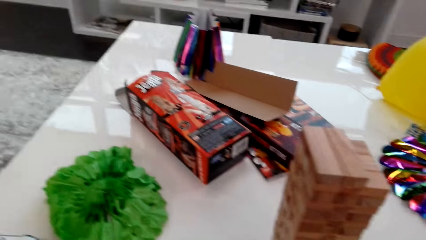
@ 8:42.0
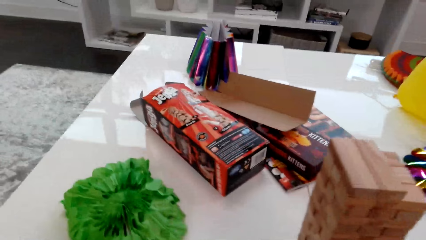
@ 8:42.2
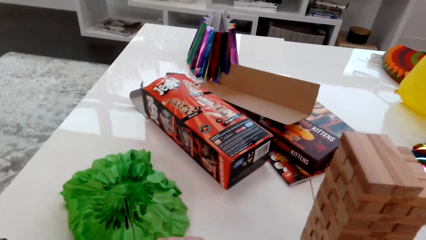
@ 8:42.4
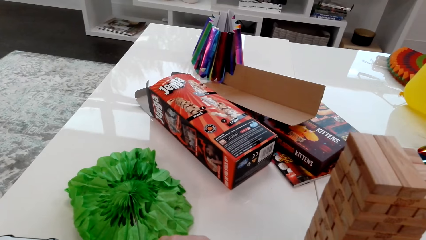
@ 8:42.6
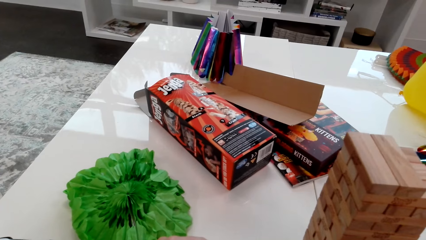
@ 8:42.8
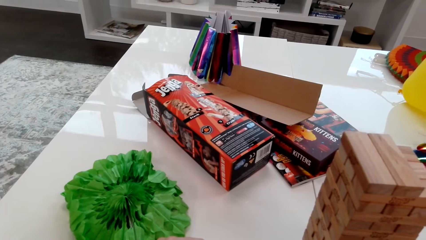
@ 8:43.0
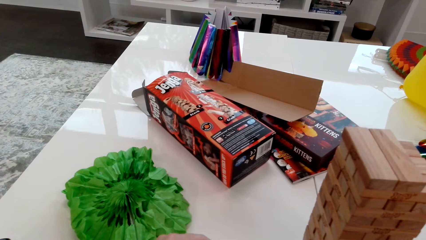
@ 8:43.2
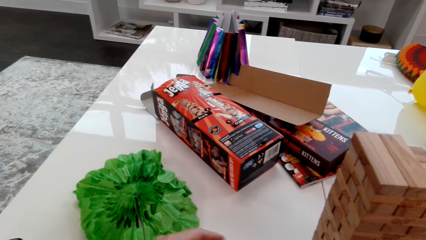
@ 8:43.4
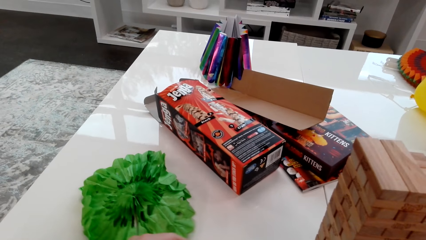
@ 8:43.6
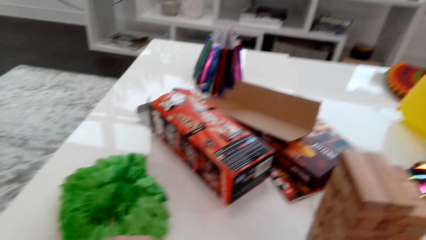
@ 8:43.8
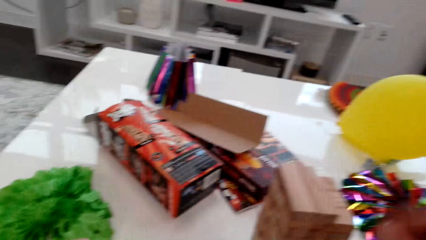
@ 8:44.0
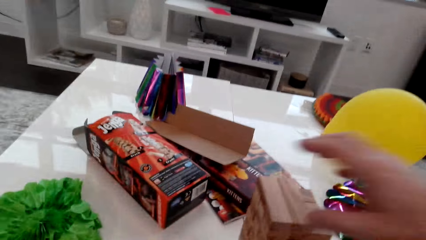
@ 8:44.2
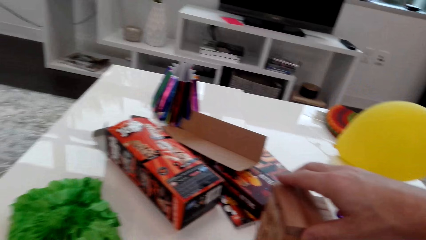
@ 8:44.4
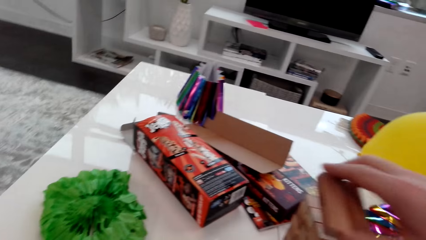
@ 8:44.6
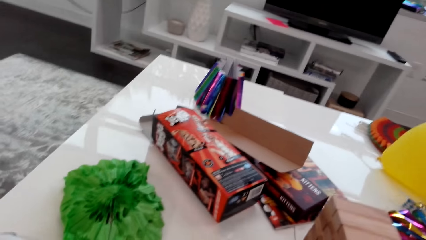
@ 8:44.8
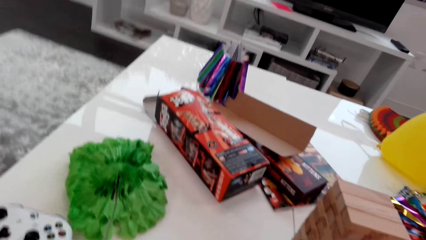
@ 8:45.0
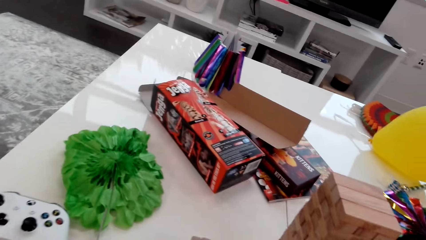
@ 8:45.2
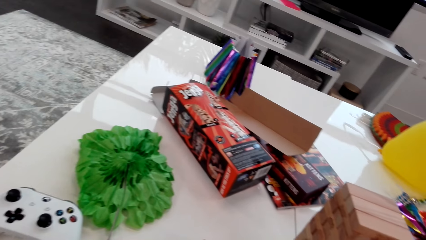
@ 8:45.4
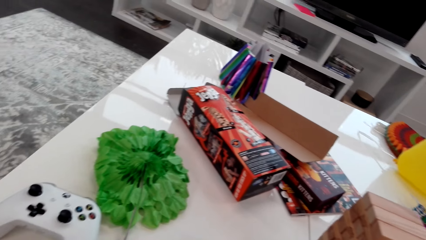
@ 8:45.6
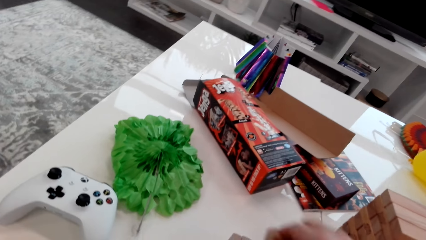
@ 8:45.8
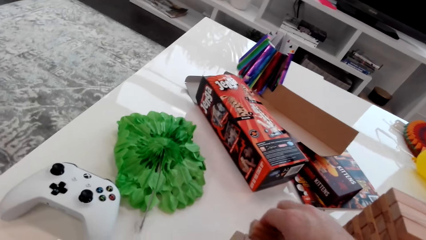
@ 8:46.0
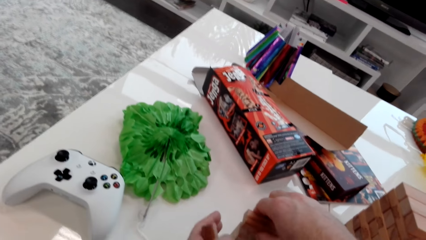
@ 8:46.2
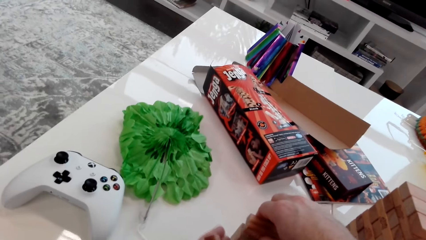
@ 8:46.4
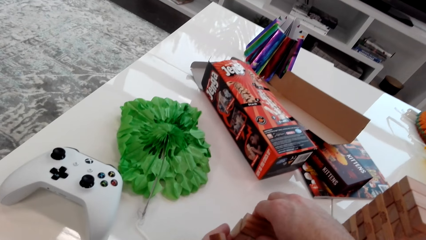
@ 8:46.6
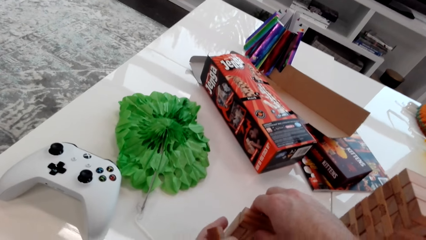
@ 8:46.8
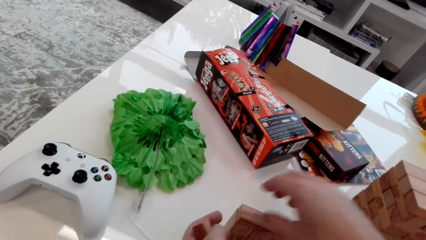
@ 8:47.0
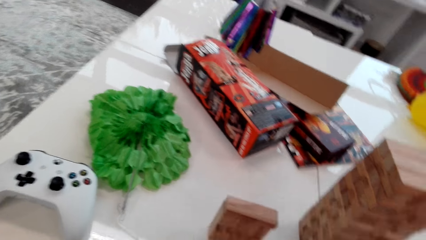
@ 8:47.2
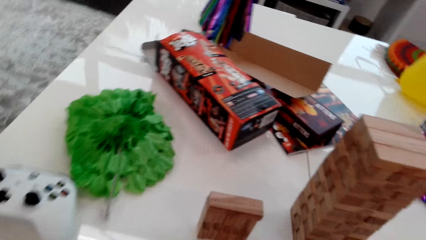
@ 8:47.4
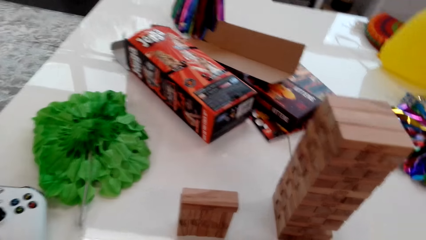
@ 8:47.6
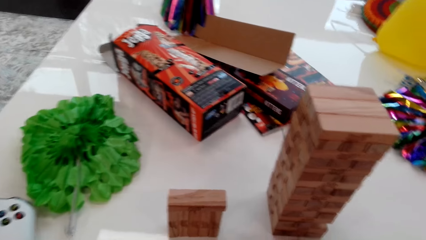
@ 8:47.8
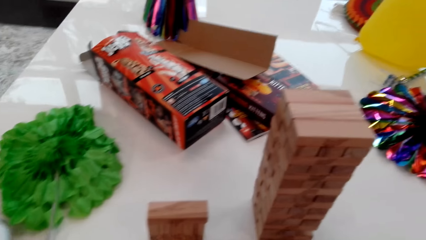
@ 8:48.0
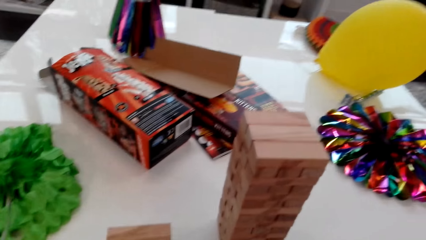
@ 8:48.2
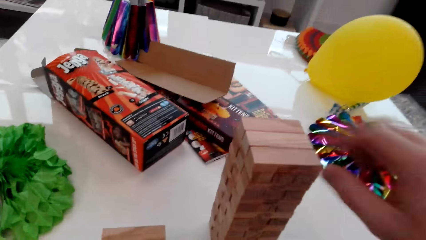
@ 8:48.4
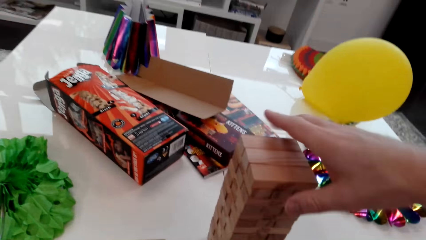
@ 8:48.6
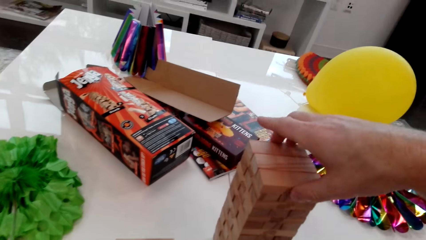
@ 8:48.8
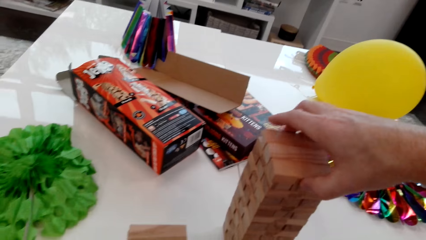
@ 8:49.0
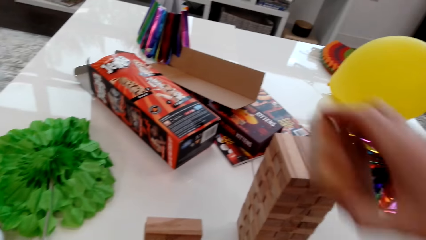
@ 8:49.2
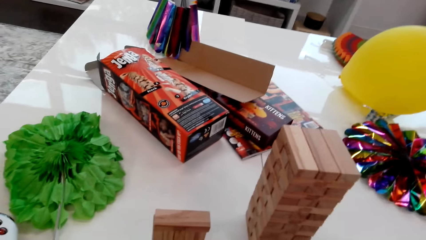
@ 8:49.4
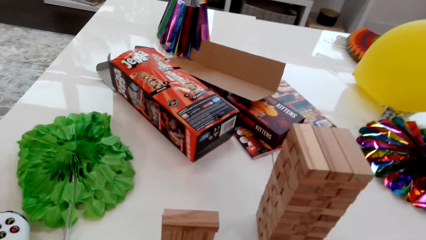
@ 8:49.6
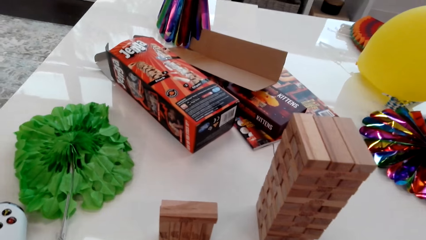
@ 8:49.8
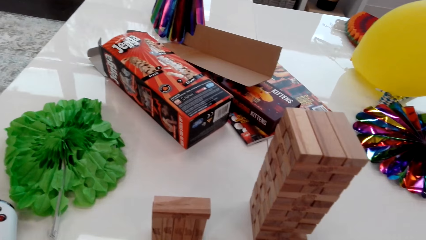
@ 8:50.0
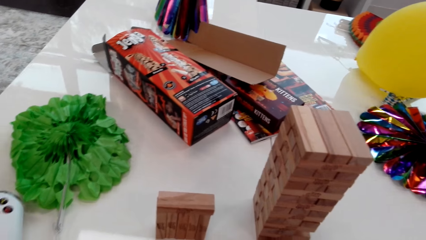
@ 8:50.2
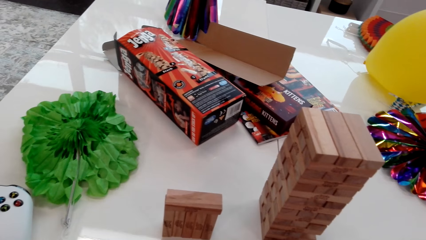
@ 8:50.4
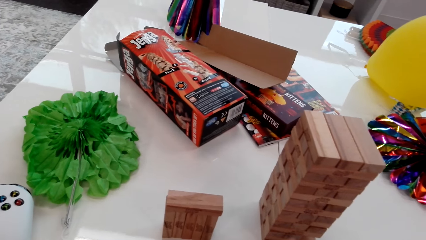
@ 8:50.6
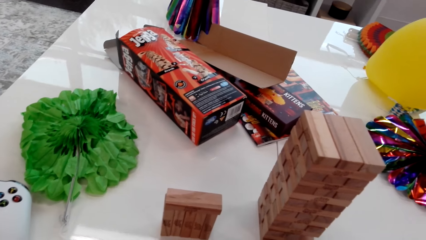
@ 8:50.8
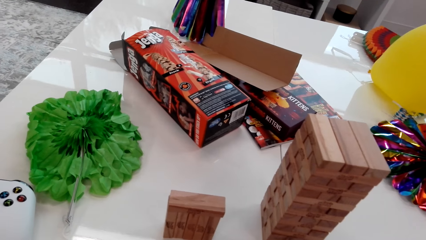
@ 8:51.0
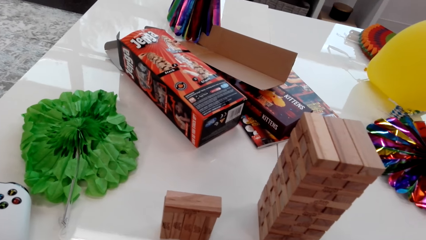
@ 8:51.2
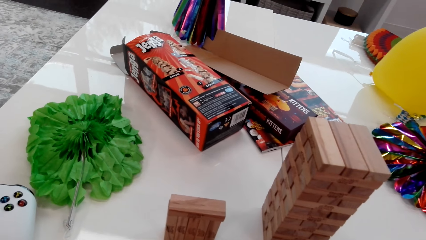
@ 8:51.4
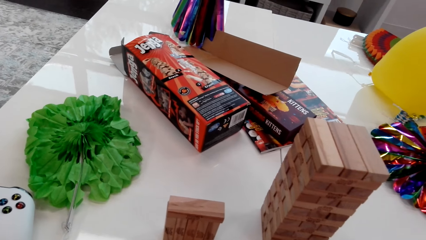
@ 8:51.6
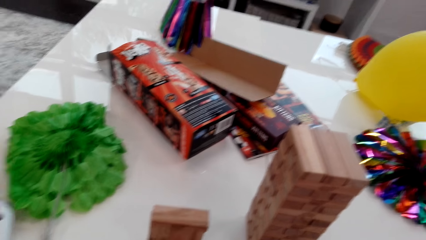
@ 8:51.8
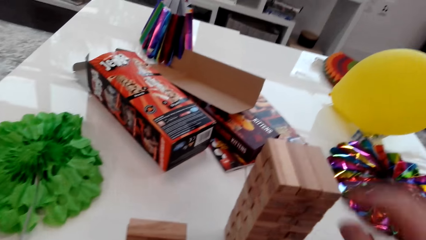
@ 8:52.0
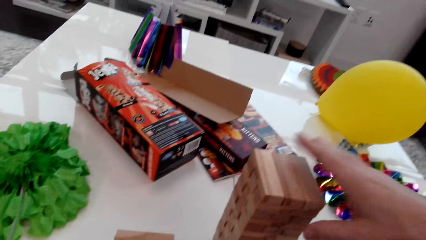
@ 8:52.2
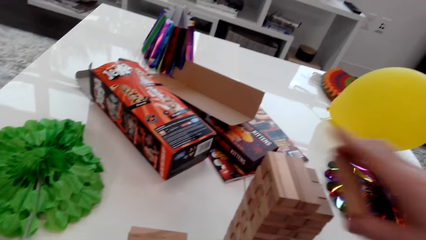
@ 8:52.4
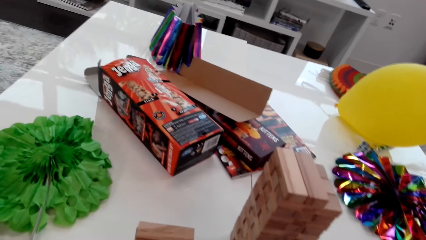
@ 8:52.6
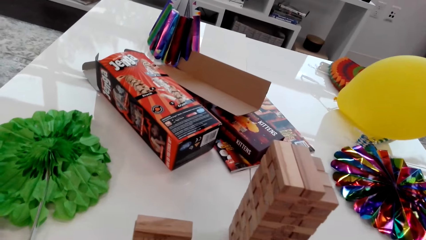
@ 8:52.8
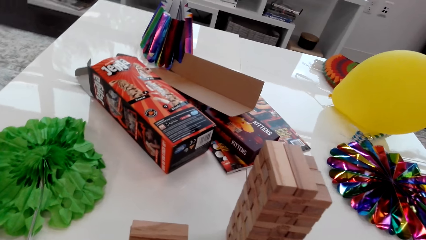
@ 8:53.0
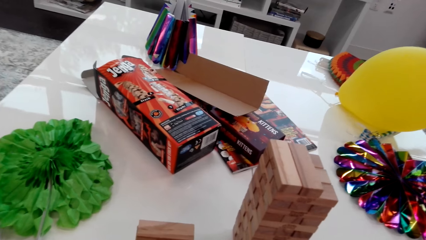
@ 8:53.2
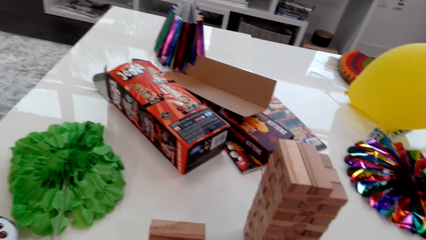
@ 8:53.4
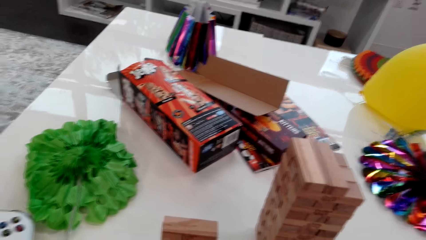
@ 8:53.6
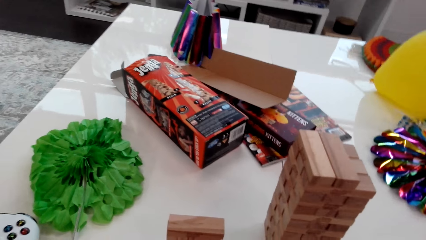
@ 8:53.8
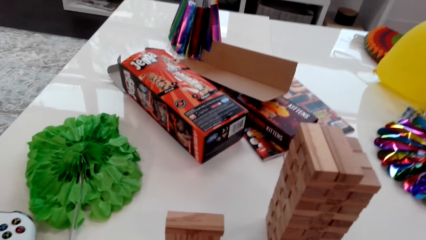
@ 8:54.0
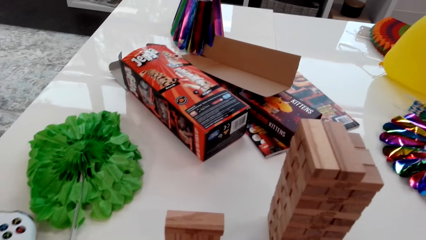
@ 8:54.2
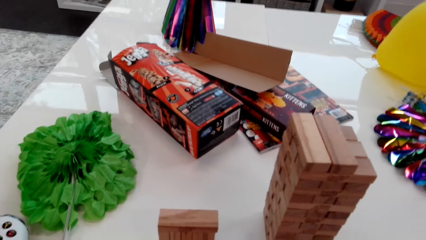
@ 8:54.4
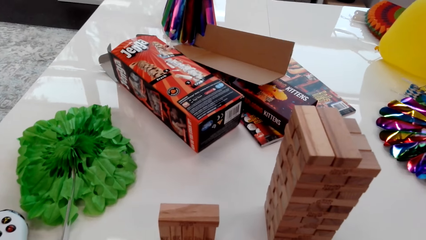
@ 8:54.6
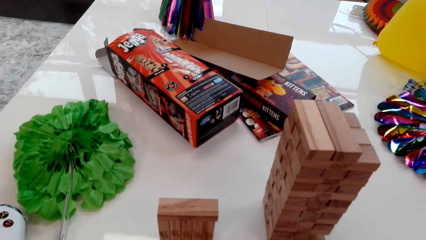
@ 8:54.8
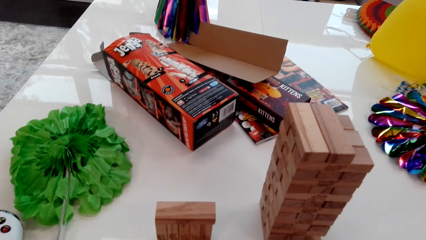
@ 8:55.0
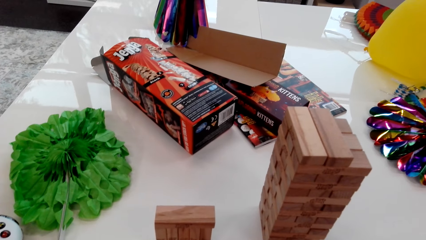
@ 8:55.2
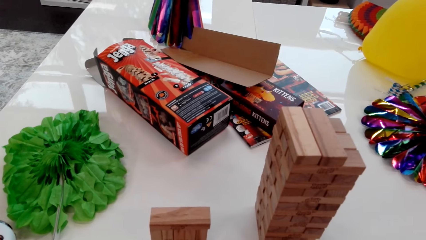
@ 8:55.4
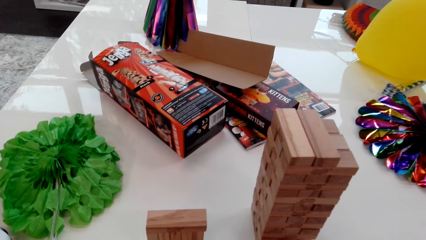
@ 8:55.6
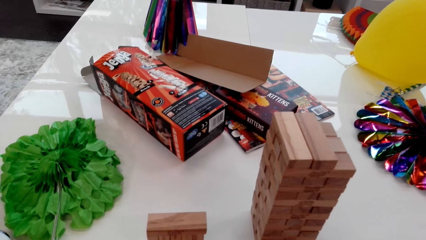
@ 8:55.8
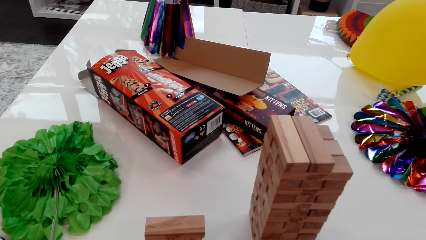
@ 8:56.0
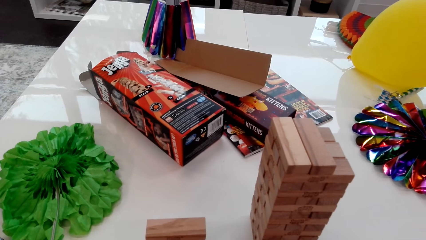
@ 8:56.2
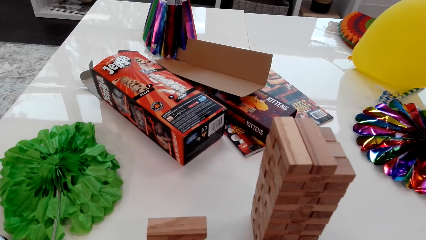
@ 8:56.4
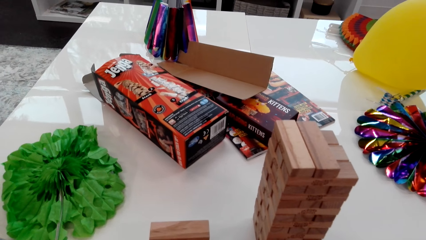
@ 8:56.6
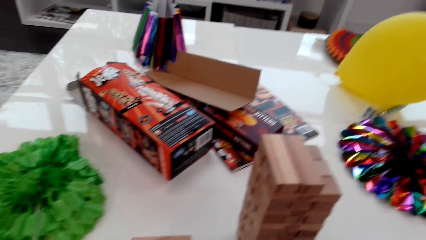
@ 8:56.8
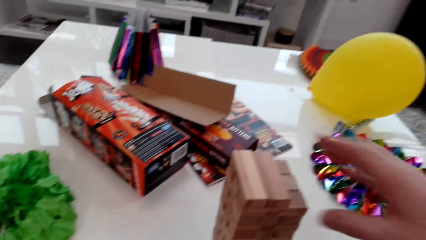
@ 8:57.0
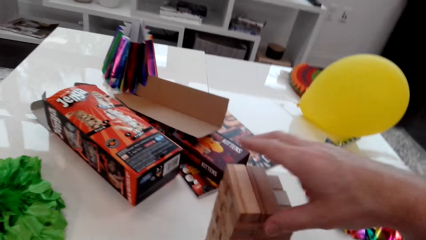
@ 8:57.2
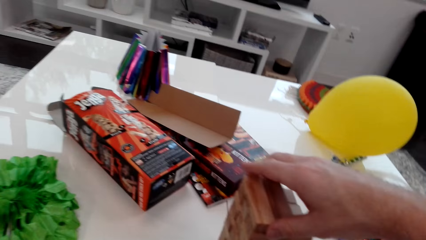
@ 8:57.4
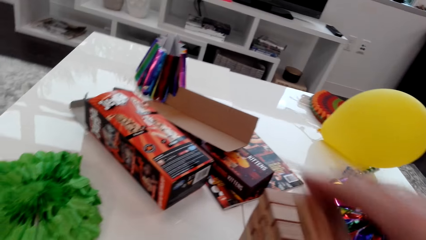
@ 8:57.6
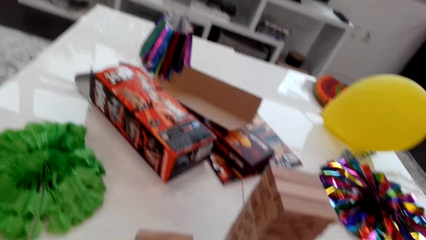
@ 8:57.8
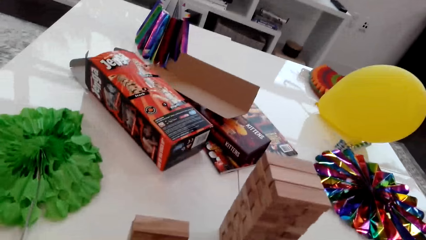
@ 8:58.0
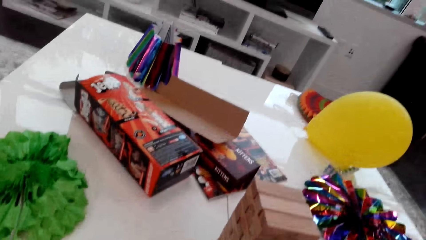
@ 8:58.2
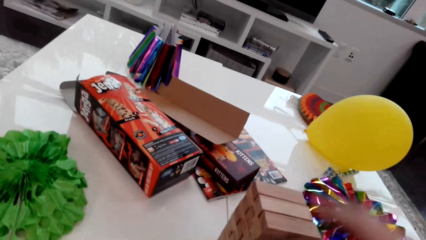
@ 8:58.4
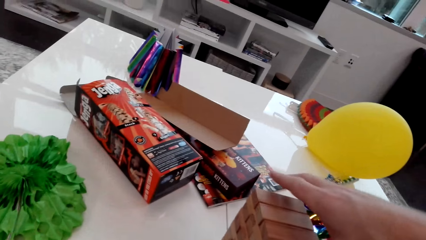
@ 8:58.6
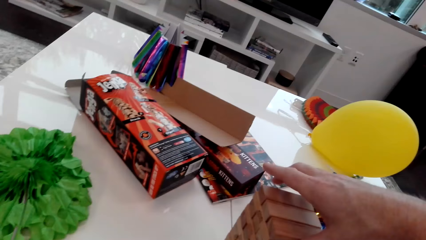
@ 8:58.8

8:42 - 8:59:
The camera wearer takes away two cubes from the top of the stack. They place the two cubes on the table on top of another. They take away three cubes from the top of the stack. They take away a cube from the top of the stack. They take away two cubes from the top of the stack.
